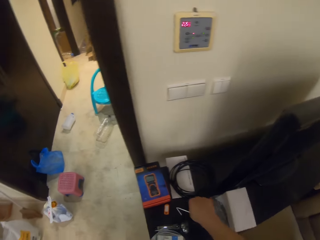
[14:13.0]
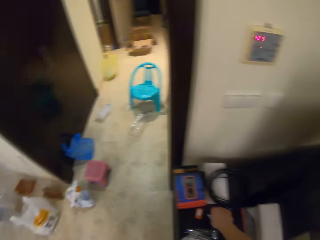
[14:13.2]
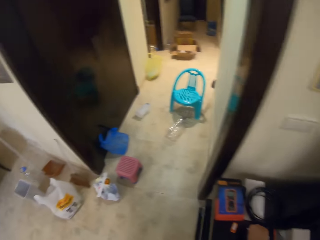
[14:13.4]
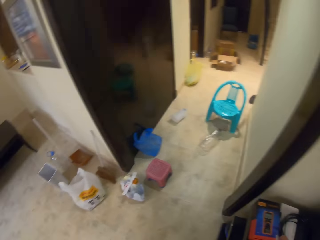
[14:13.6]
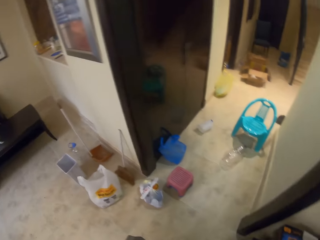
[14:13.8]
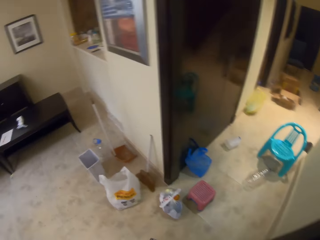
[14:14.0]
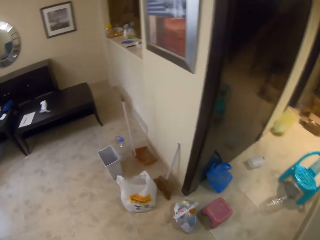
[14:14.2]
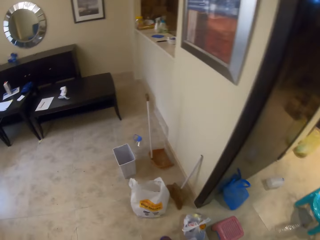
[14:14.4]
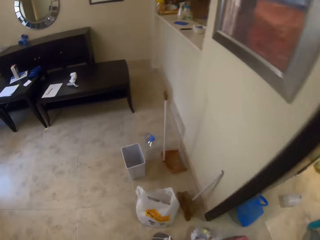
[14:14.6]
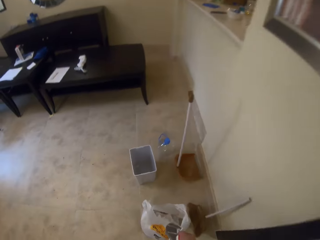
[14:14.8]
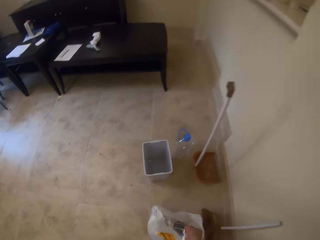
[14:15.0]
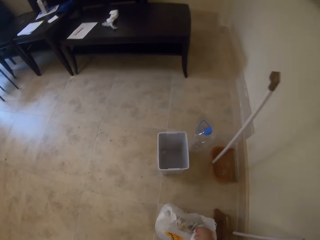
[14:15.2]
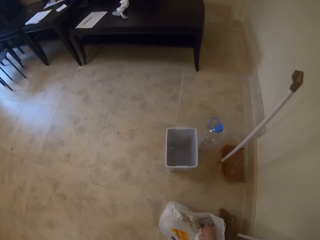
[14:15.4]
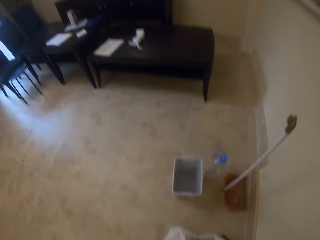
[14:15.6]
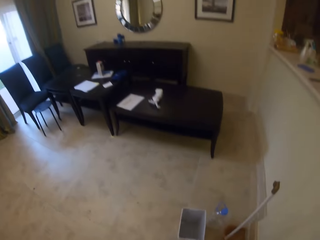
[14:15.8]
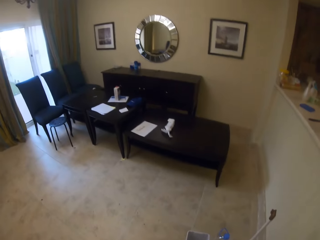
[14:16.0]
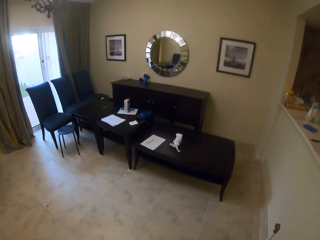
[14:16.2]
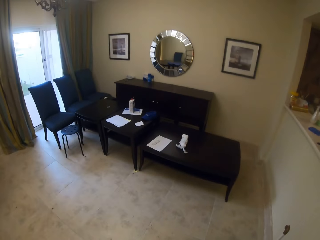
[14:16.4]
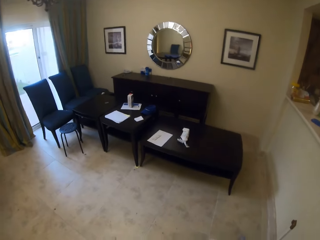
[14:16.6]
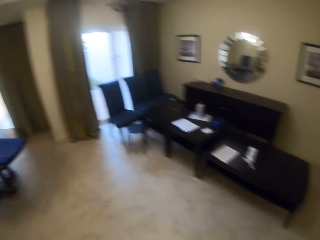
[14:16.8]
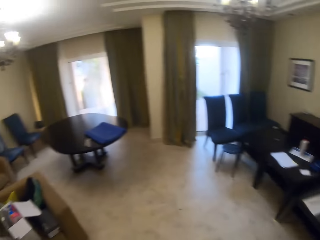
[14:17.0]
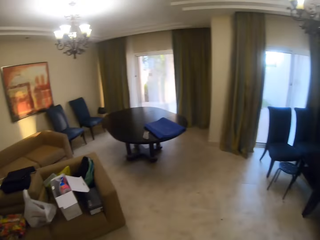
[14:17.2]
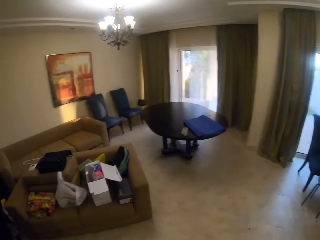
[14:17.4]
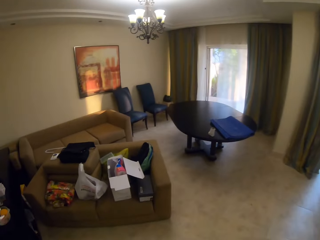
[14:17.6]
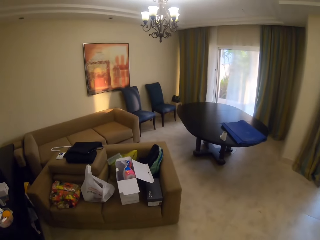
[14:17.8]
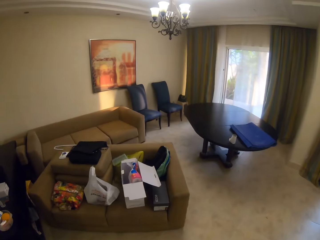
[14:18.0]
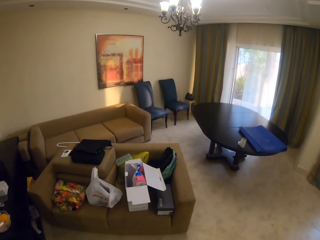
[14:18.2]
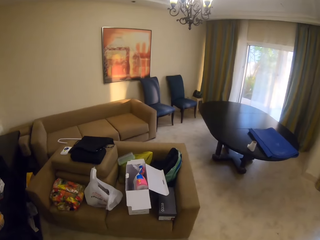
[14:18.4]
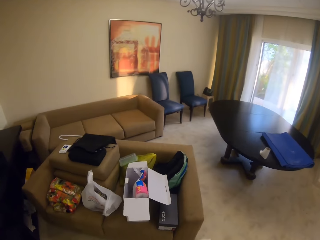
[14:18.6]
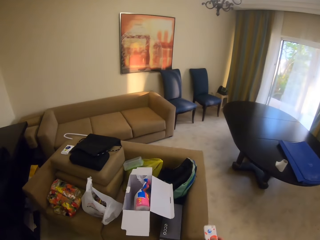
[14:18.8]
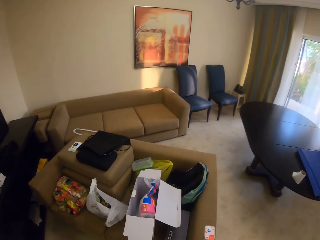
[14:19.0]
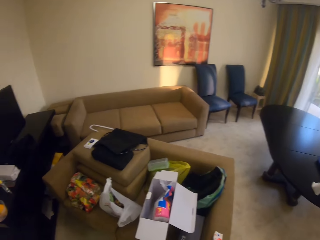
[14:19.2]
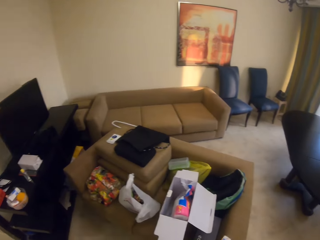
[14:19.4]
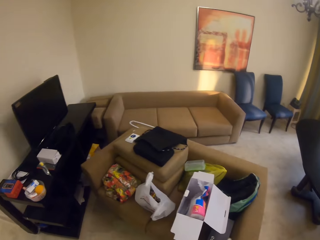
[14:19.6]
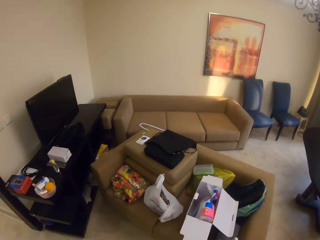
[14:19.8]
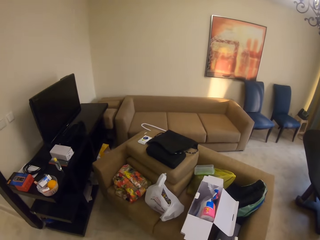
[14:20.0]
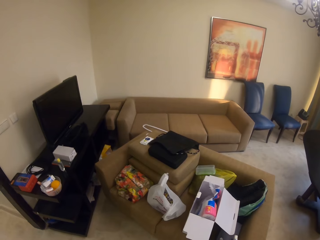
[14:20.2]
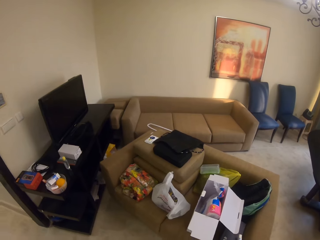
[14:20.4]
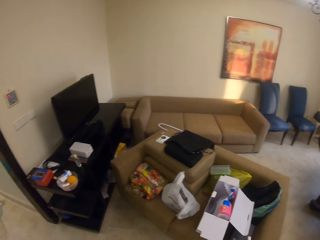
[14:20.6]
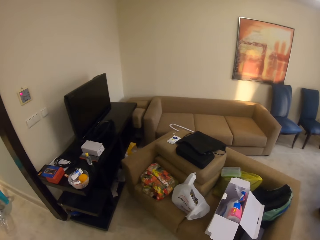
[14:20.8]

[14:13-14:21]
The camera wearer walks in the living room. They pick up a drinking straw from the TV stand. They walk forward in the house. They throw a bottle and the straw in a paper or plastic bag. They walk forward in the house. They look around. They throw a packet of pocket tissue on the seat. They walk in the house.

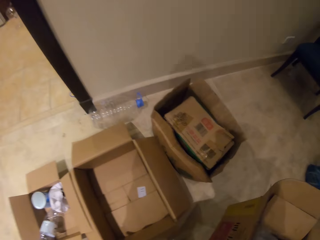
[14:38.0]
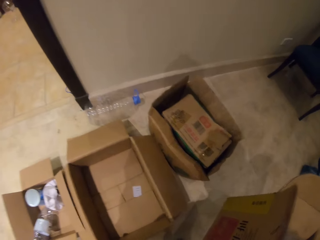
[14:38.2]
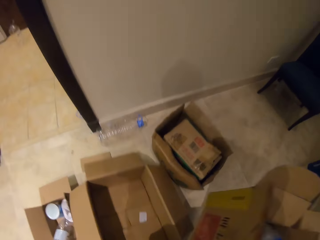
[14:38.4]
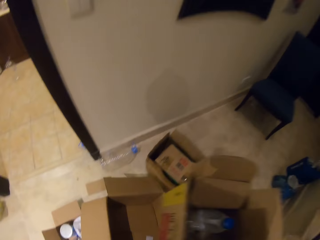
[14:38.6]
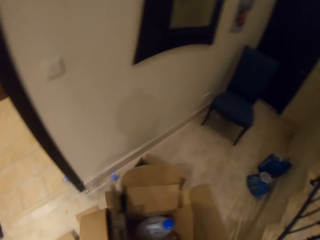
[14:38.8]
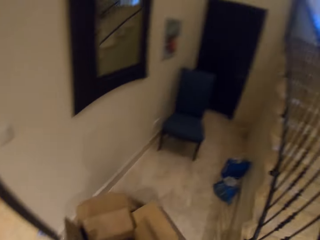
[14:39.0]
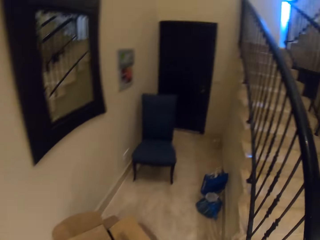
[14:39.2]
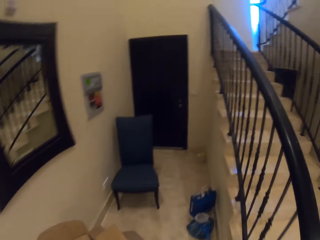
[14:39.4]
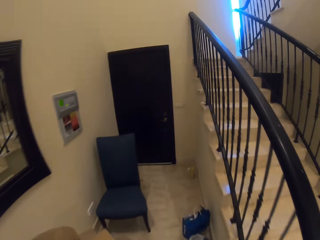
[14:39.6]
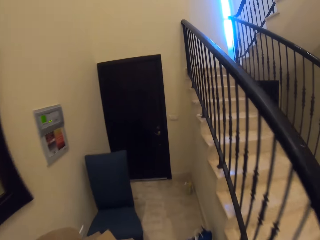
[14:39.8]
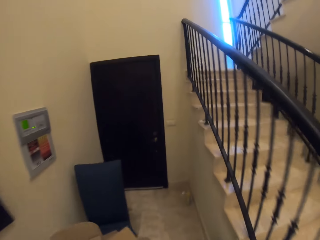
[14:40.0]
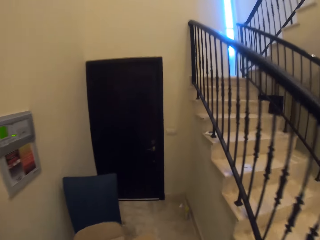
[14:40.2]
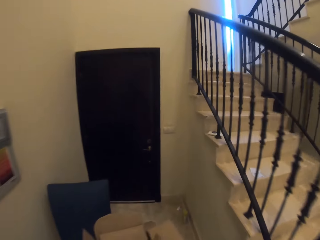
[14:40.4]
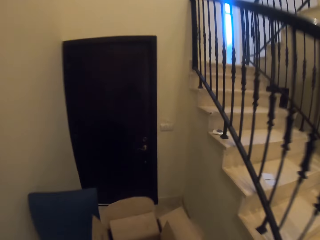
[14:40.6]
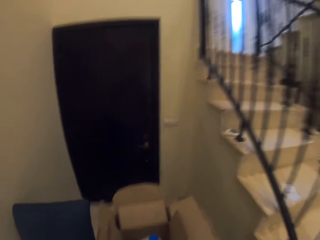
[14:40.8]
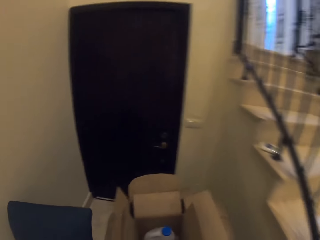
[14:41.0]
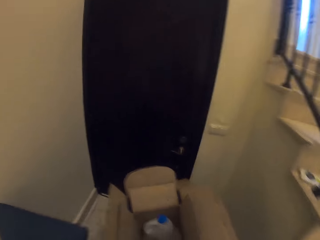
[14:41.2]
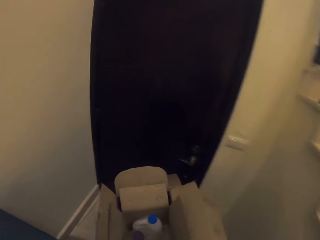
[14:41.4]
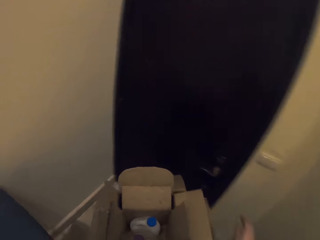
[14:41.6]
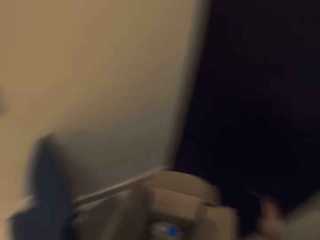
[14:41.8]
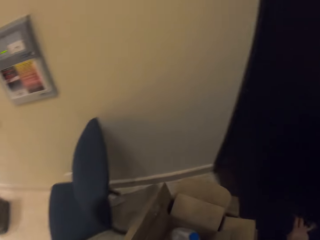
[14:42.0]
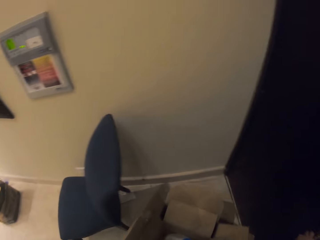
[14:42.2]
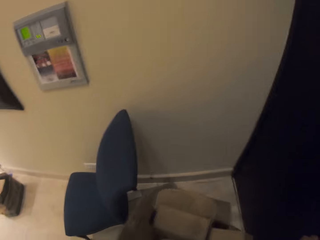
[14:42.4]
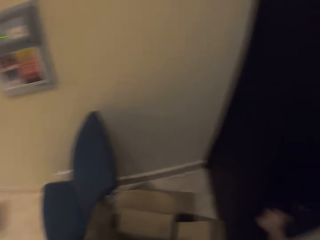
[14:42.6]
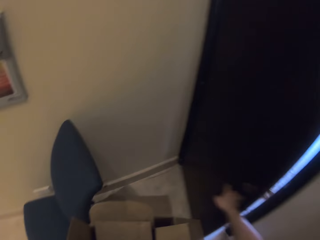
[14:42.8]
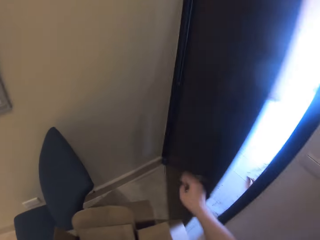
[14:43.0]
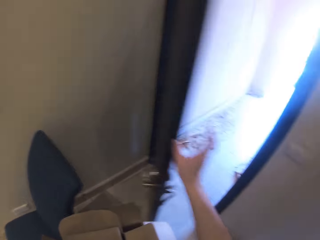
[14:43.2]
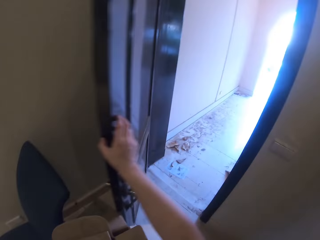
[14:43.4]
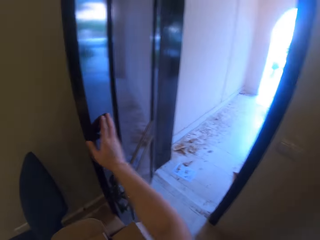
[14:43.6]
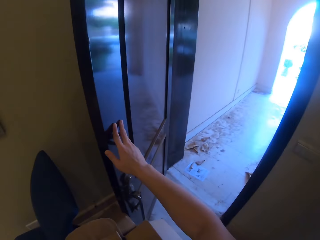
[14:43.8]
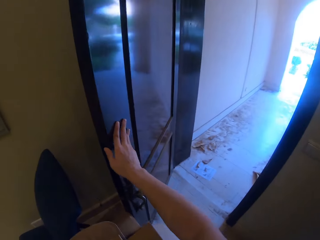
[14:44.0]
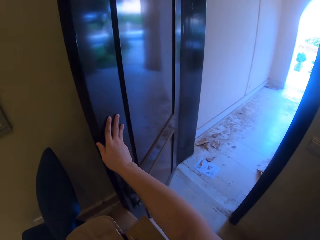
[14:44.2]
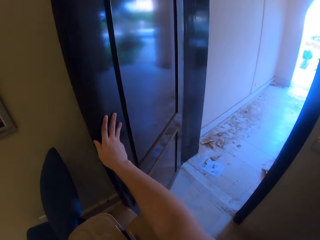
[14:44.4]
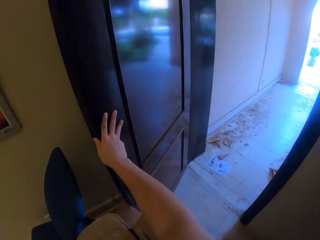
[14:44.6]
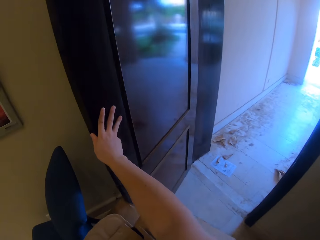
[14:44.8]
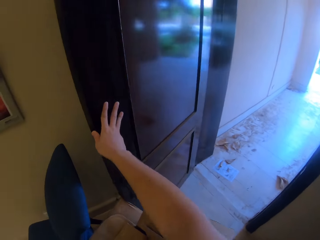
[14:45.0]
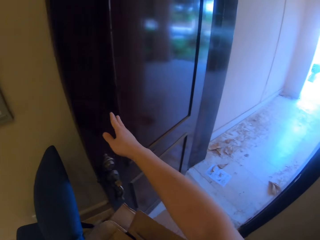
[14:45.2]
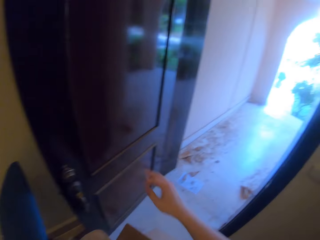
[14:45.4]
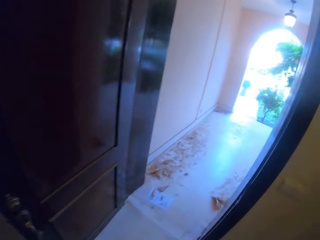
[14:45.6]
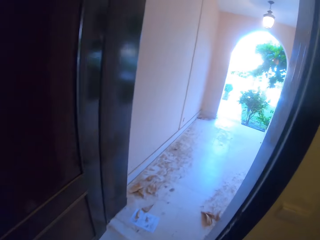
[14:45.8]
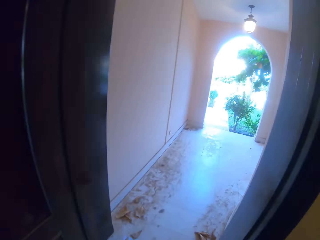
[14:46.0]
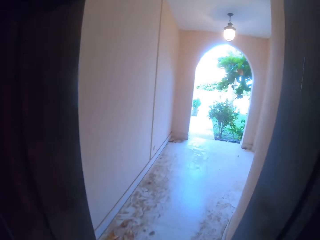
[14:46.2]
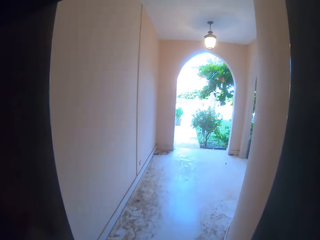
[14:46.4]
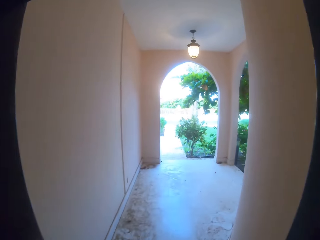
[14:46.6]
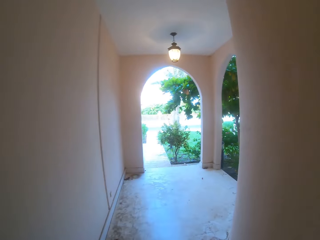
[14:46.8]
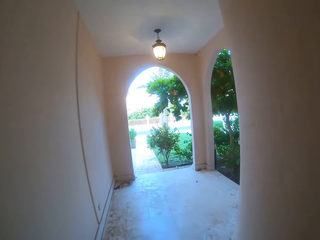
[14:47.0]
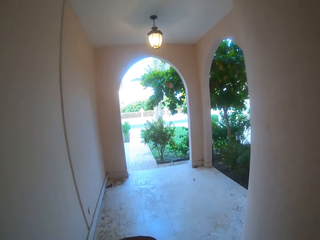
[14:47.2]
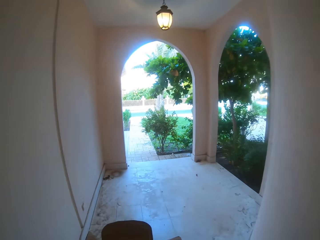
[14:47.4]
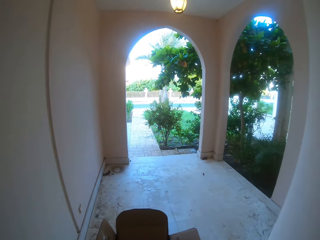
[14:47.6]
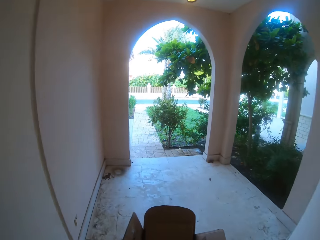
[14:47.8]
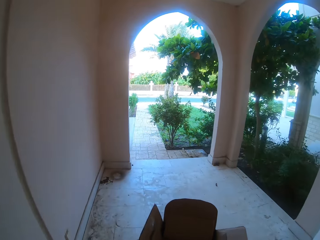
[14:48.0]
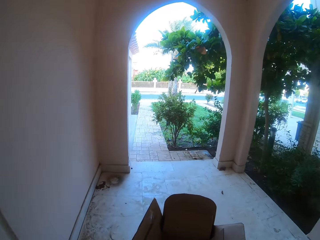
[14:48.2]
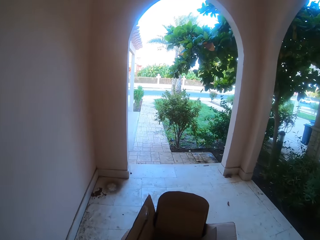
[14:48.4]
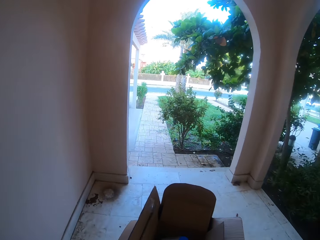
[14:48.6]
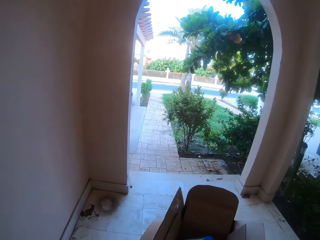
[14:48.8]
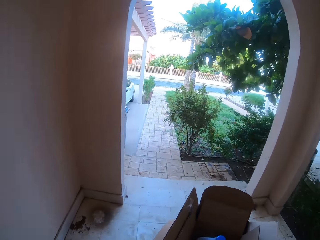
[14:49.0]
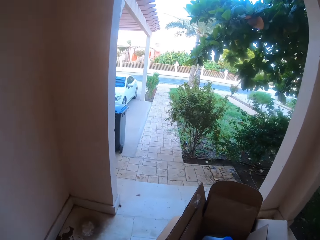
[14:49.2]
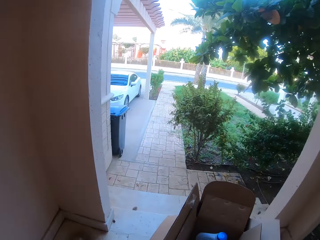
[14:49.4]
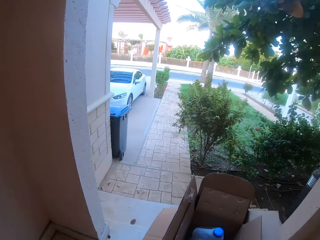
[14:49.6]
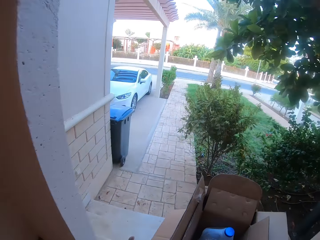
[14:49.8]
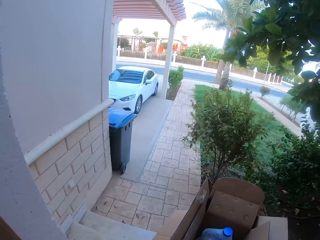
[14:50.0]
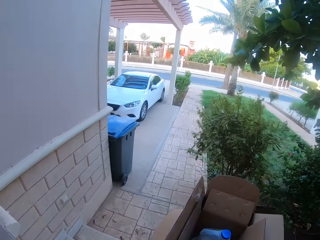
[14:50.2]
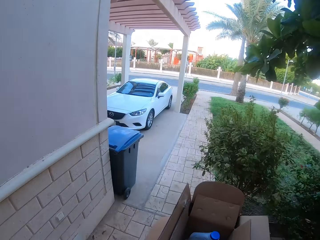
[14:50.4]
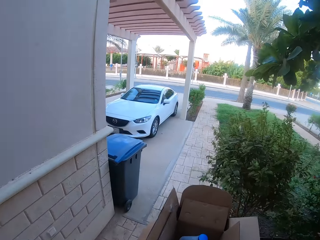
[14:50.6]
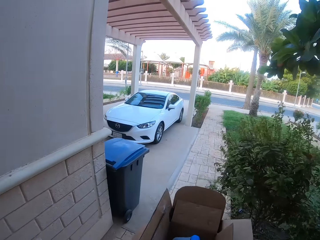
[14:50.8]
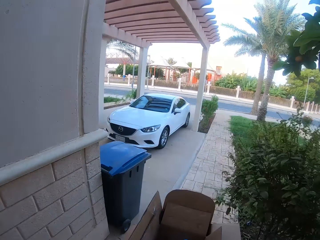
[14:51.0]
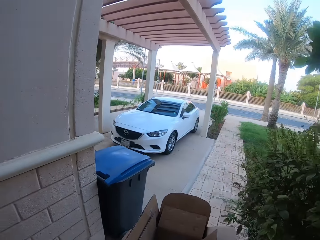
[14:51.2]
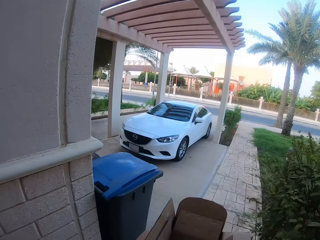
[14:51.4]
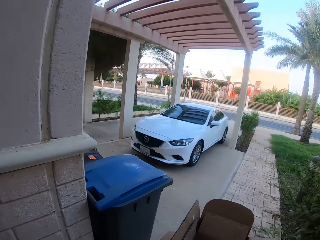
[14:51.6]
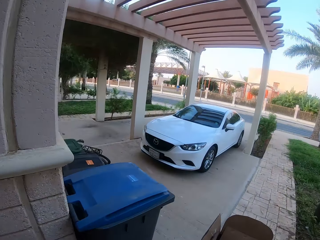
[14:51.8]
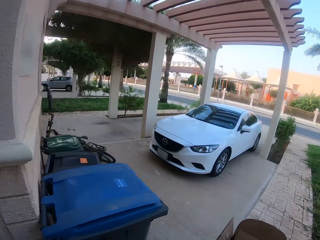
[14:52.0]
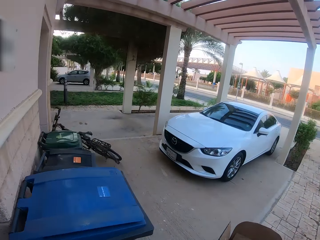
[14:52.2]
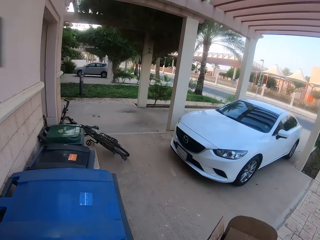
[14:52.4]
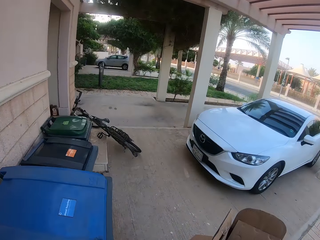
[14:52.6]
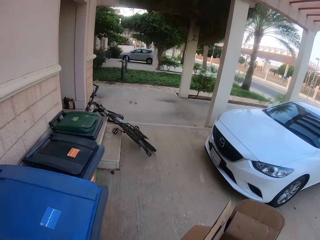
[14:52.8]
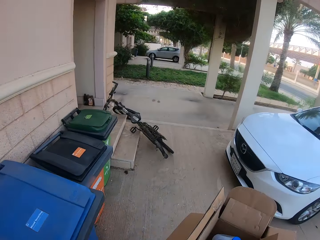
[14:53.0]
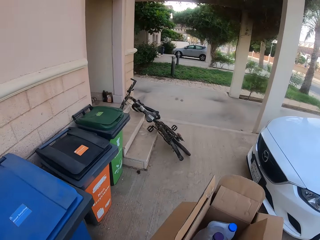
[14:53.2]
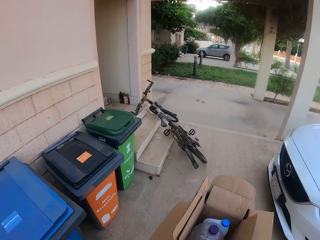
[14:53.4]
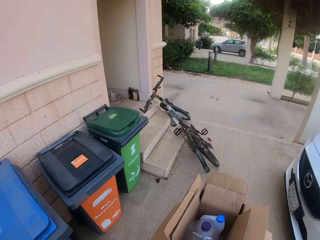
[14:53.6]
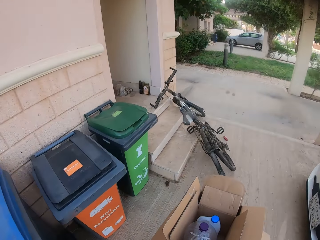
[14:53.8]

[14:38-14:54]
The camera wearer walks forward. They hold the door handle. They open the door. They release the door handle. They hold the door. They push the door. They release the door. They walk out of the house. They turn left.
